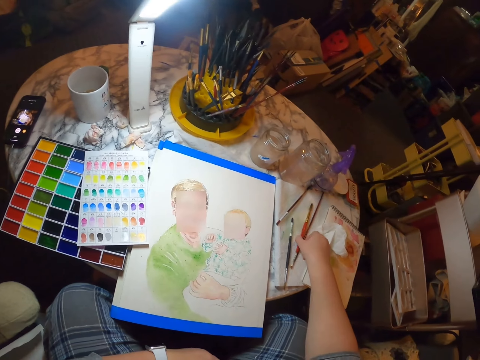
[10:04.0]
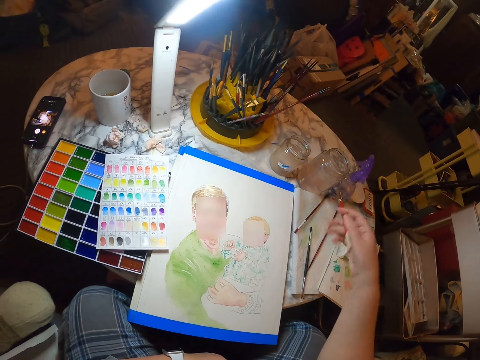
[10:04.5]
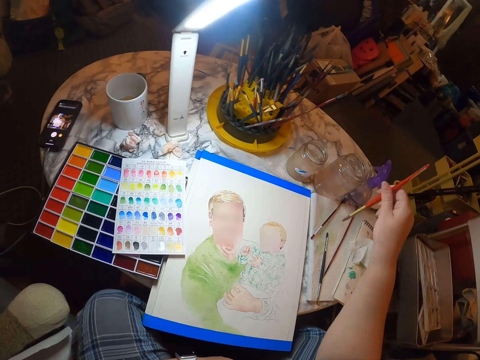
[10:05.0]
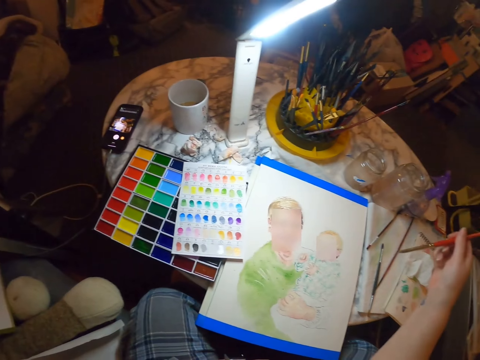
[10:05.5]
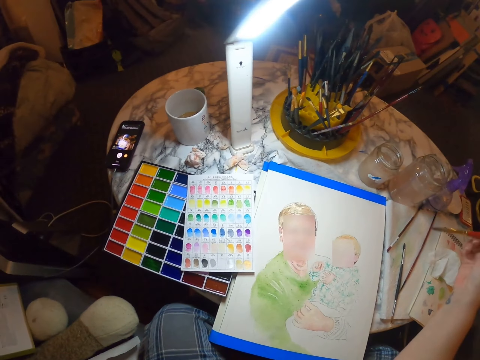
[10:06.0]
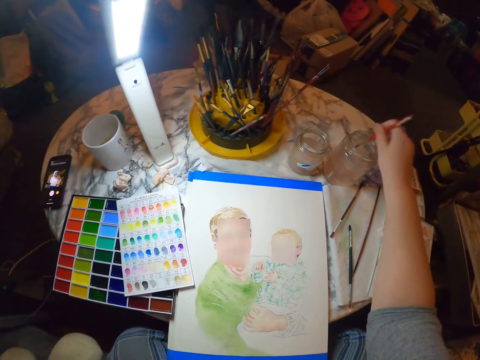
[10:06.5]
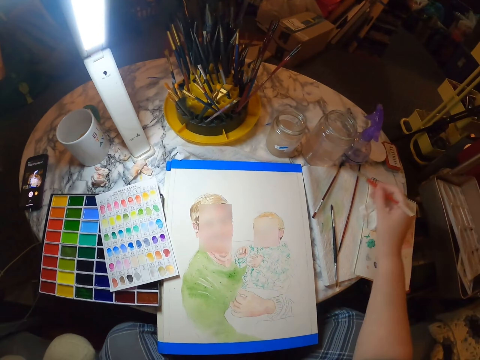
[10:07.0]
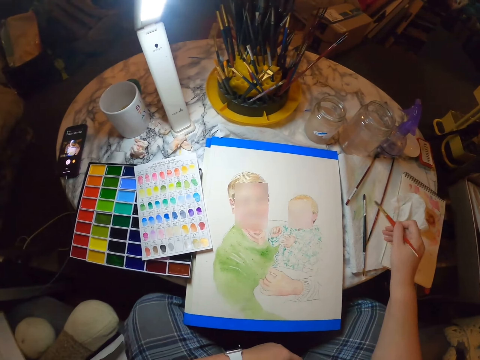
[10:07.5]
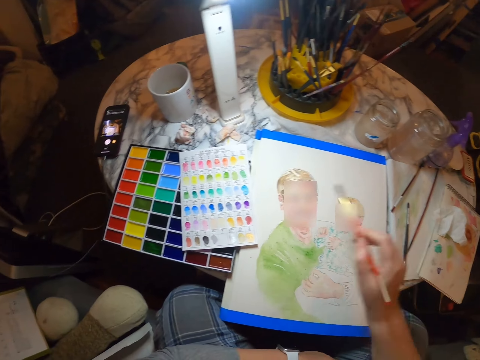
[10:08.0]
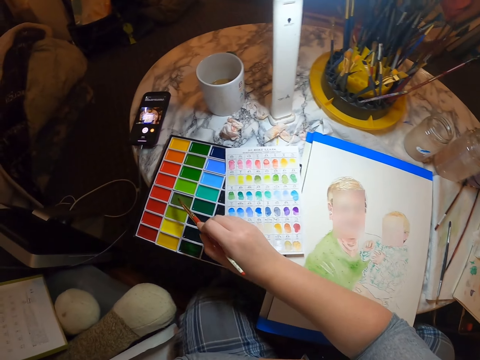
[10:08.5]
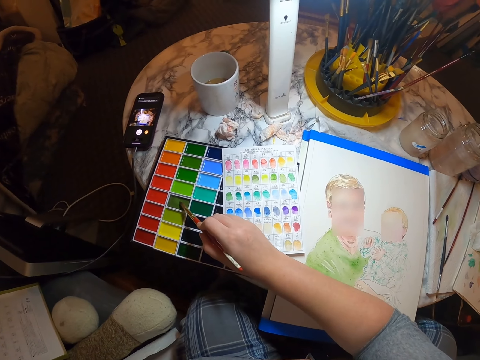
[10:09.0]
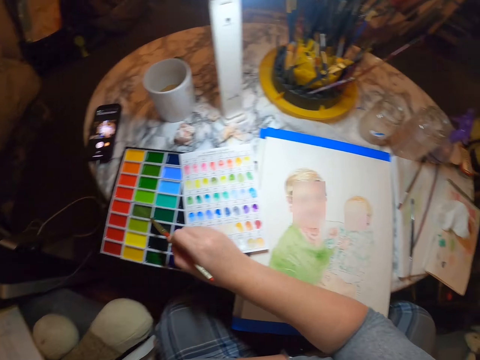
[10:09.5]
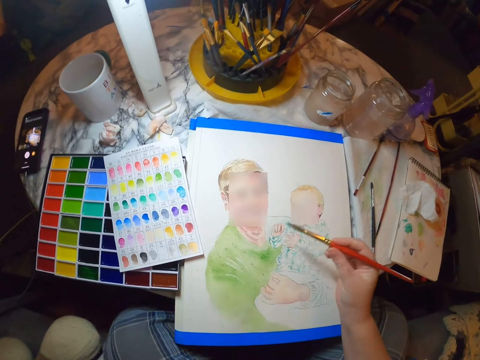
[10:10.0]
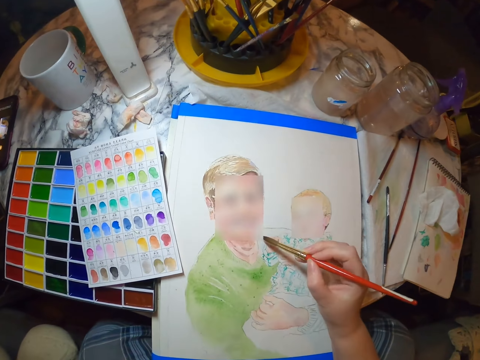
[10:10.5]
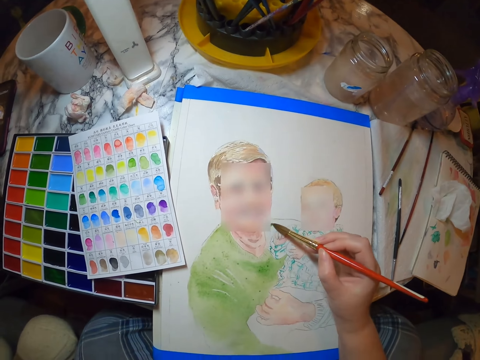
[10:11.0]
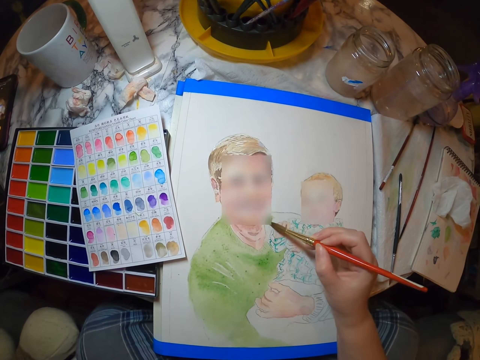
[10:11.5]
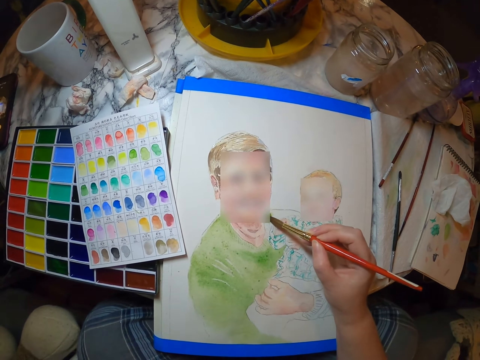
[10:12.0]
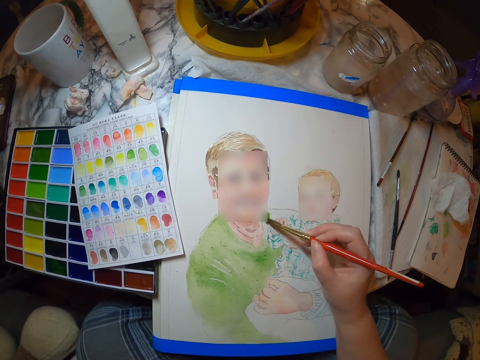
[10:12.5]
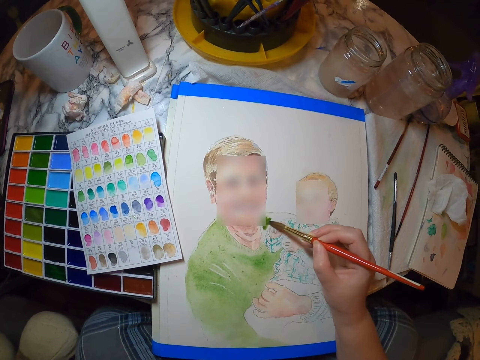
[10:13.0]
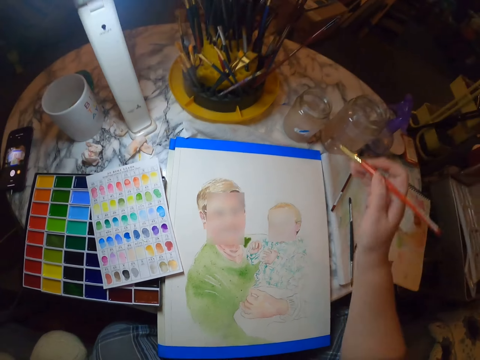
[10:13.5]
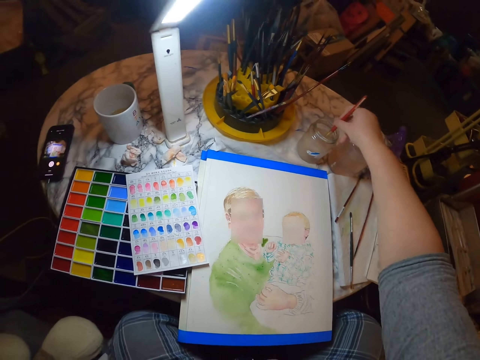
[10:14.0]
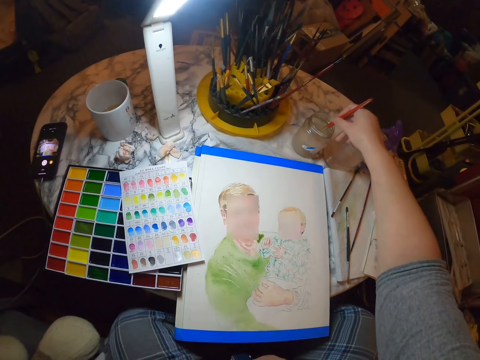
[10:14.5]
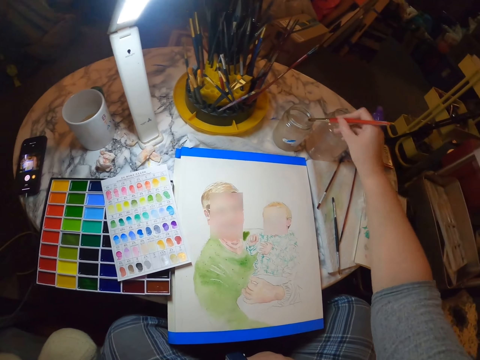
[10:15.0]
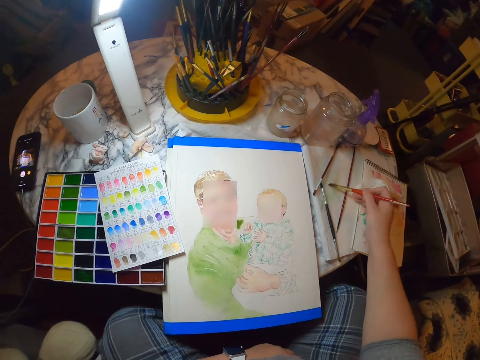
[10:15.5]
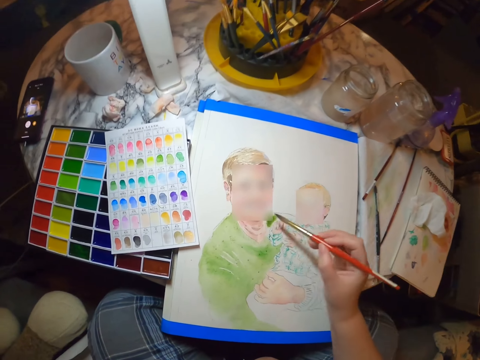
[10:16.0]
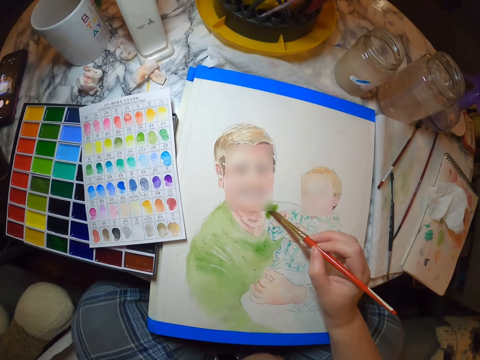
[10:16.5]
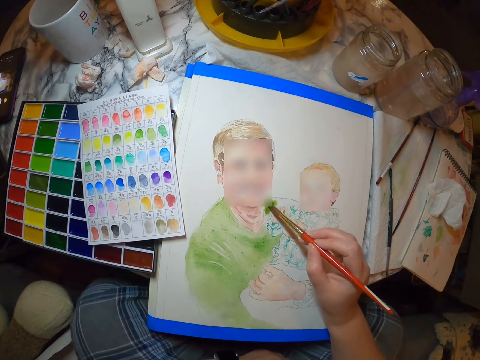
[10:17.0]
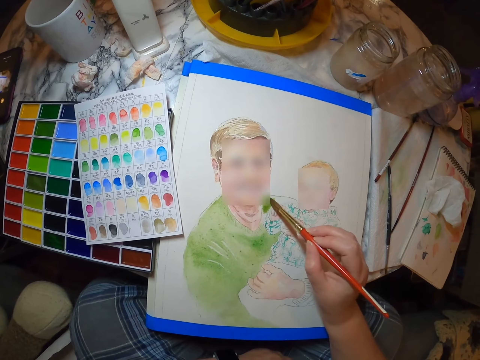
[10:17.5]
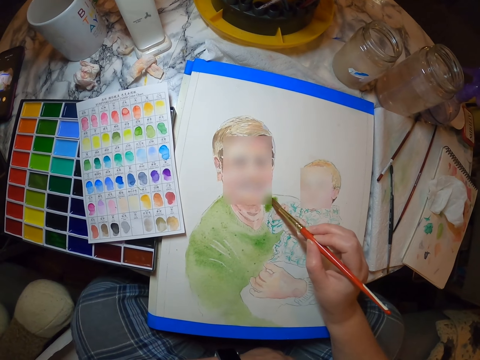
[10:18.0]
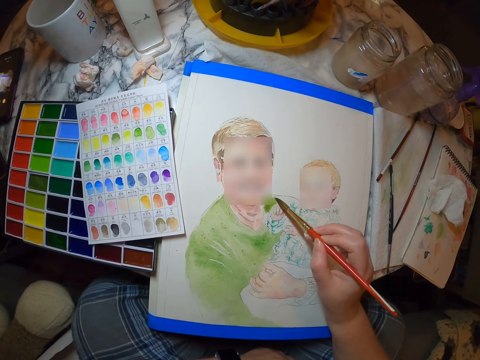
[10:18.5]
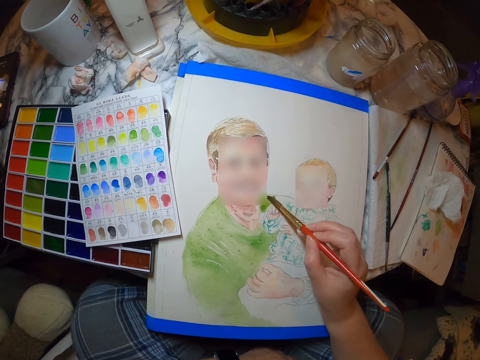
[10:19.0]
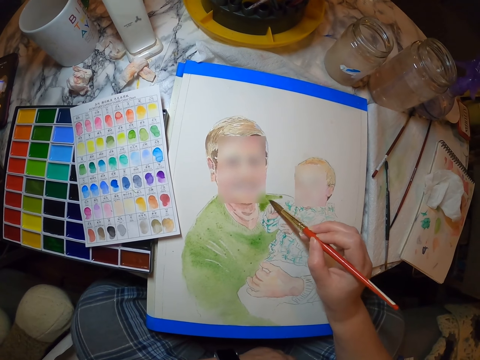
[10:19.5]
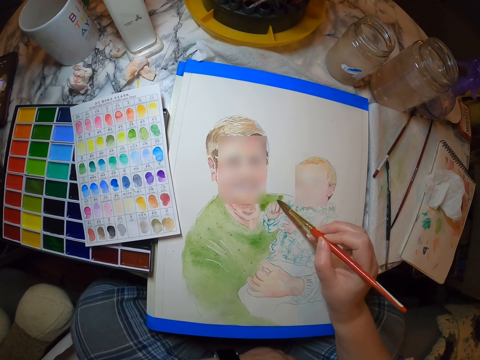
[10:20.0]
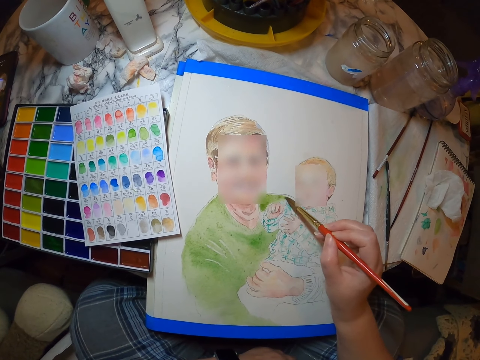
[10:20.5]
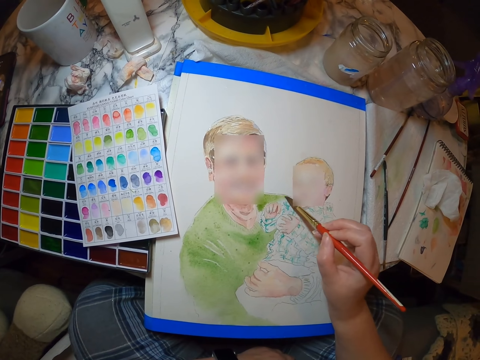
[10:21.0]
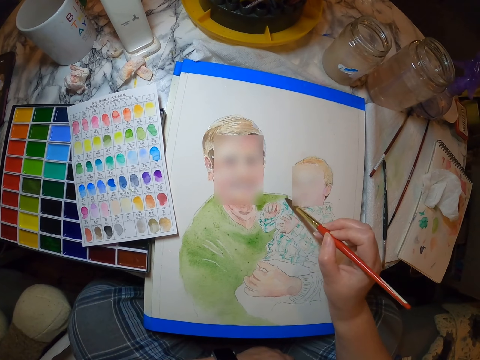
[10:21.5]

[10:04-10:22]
The camera wearer drops the brush on the table. They pick up a brush from the table. They hold the brush on the hand. They dip the brush in the jar at the table. They rub the brush on a book. They take paint. They place the painting brush on the painting colors. They paint a person on the palette. They dip the brush in the jar at the table. They wipe the brush on the table. They paint a person on the palette.

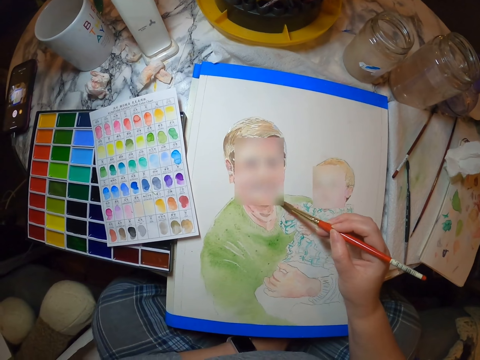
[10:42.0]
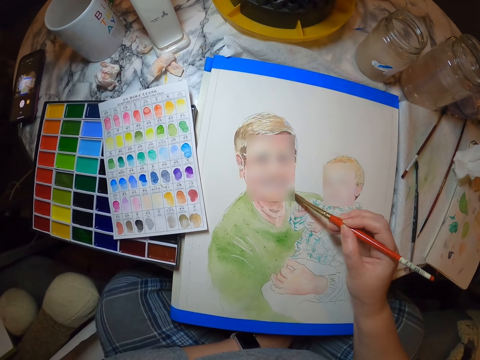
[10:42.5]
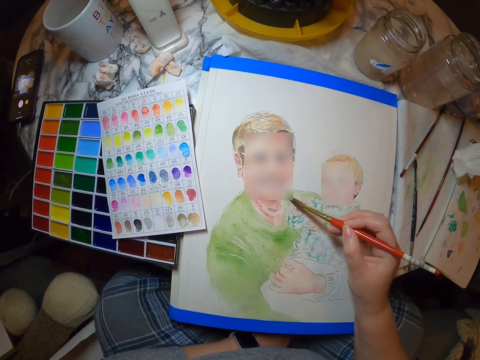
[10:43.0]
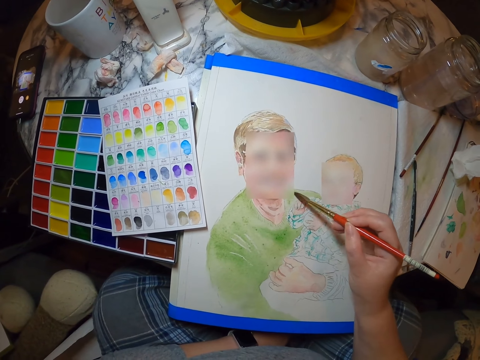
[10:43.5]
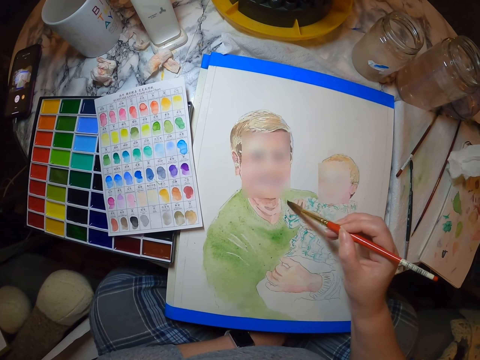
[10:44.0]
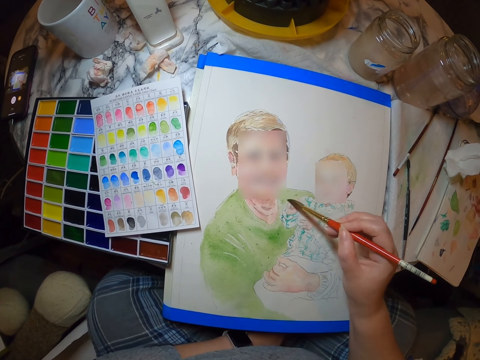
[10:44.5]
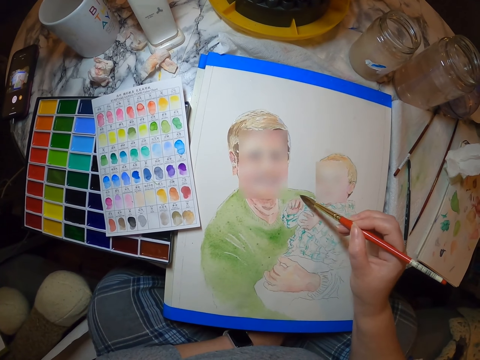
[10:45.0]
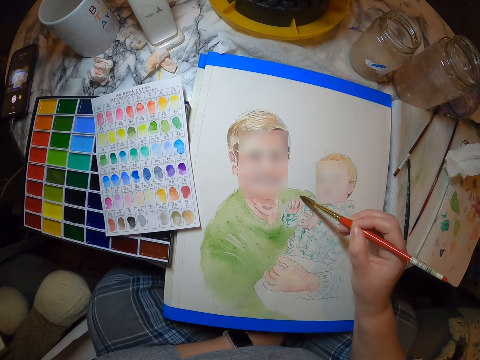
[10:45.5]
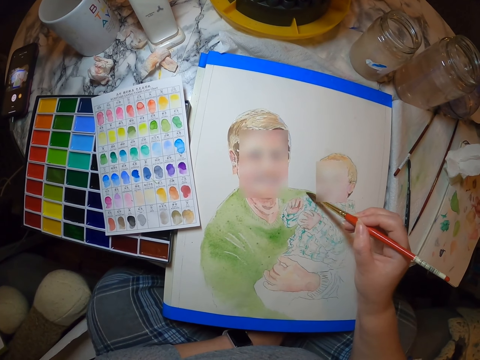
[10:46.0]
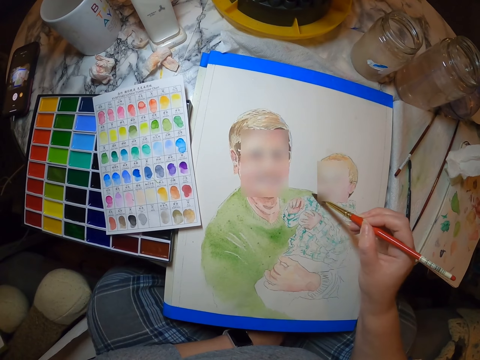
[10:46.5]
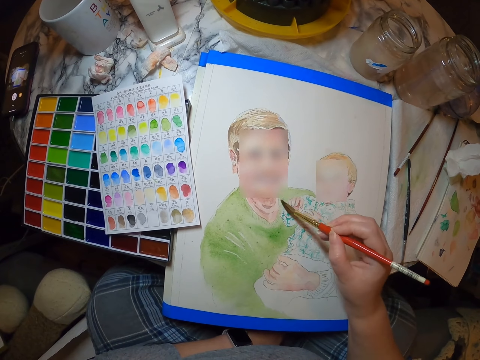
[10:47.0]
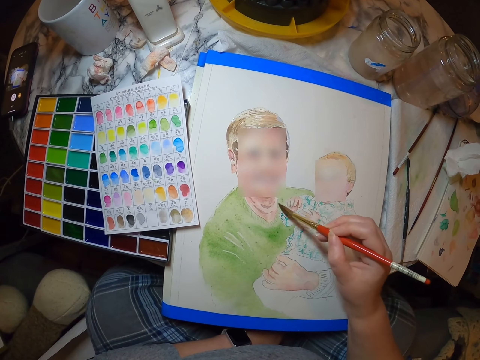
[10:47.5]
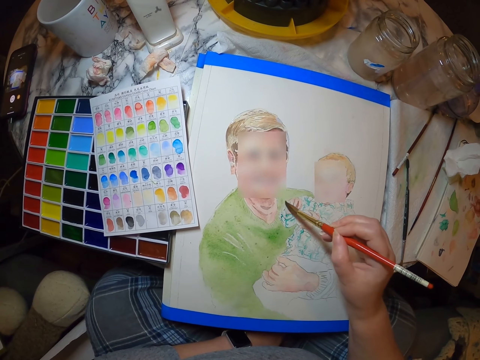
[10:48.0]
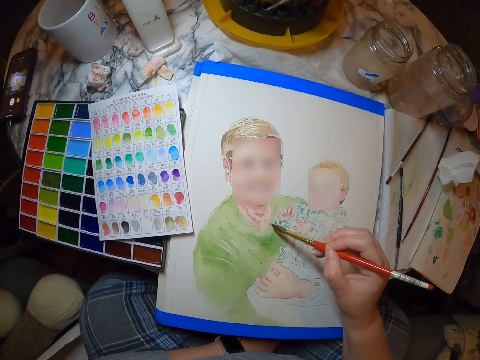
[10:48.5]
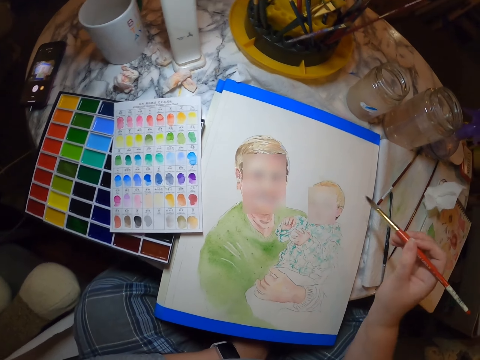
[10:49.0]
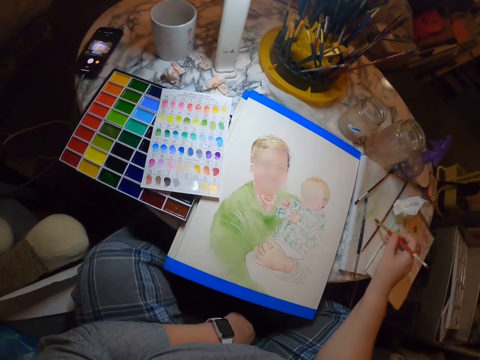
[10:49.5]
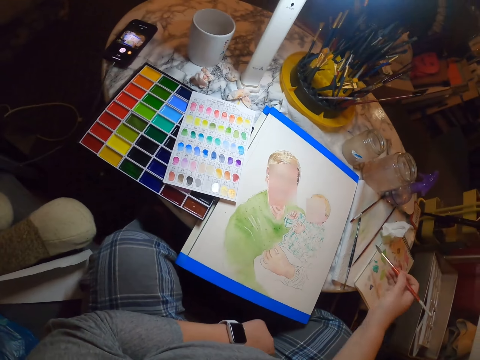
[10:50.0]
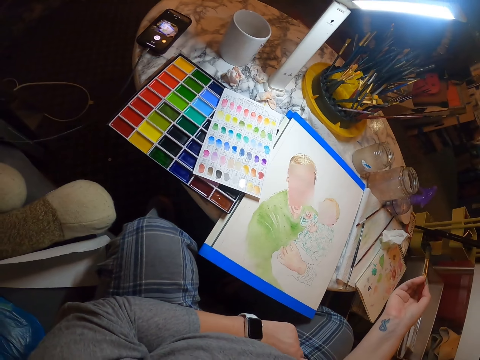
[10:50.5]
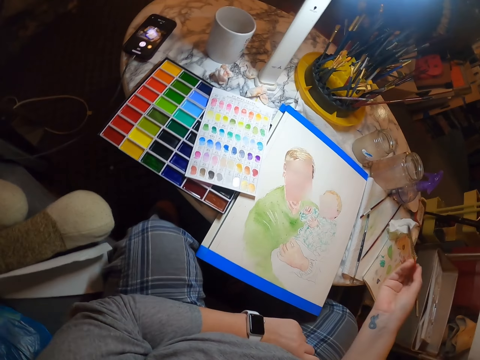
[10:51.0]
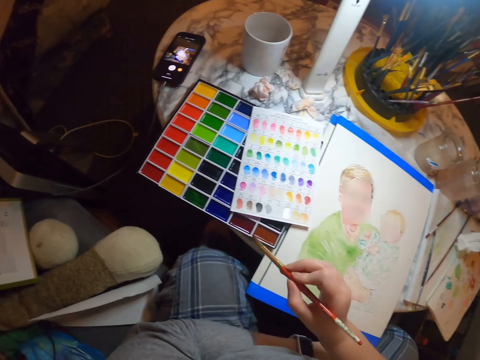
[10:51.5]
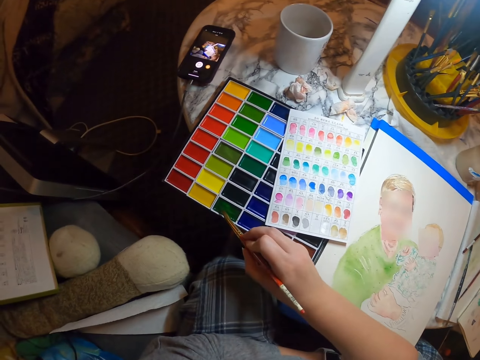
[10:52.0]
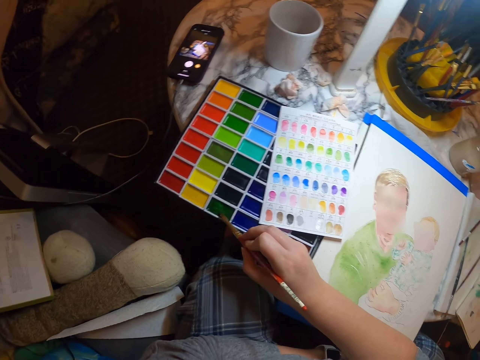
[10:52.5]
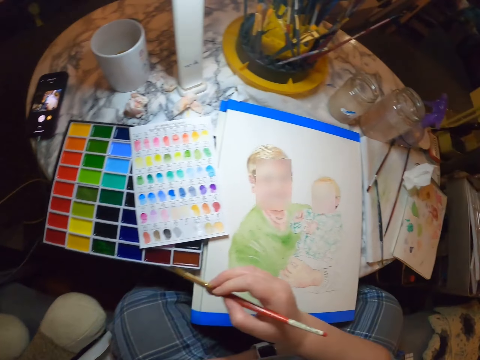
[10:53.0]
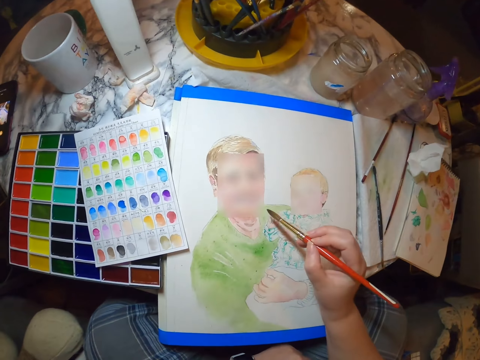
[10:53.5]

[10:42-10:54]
The camera wearer wipes the brush on the table. They look at the drawing. They sway the brush. They place the painting brush on the painting colors.
